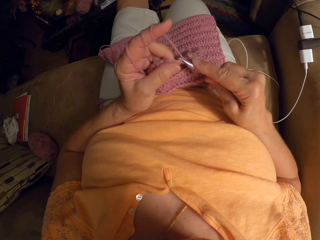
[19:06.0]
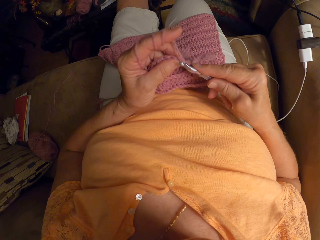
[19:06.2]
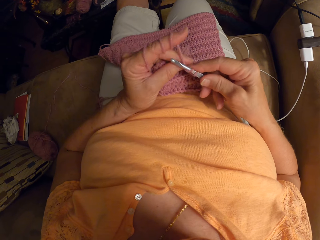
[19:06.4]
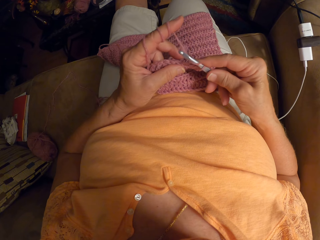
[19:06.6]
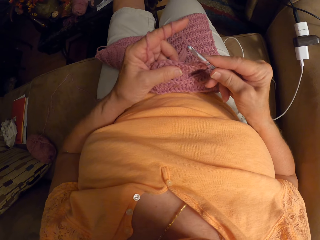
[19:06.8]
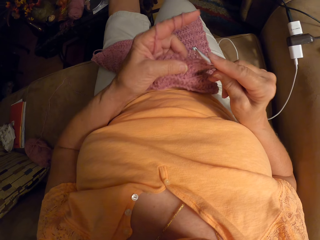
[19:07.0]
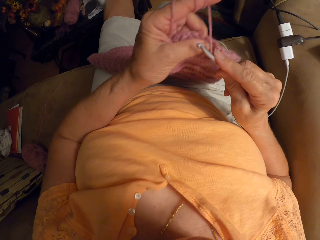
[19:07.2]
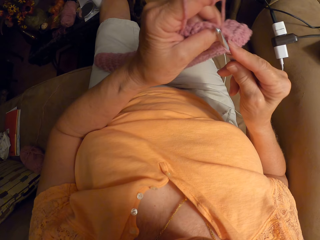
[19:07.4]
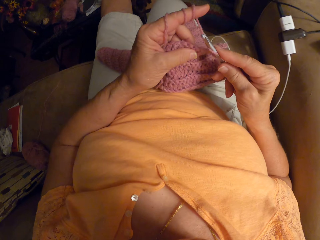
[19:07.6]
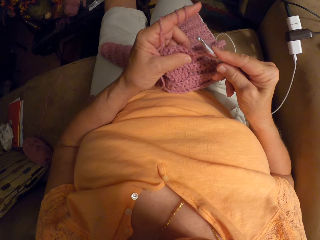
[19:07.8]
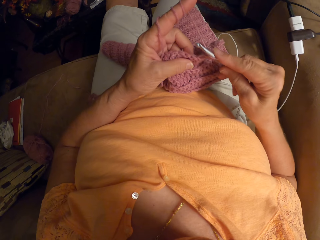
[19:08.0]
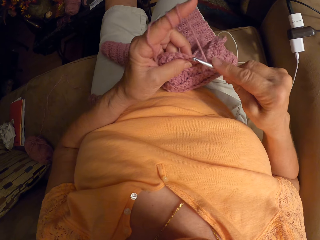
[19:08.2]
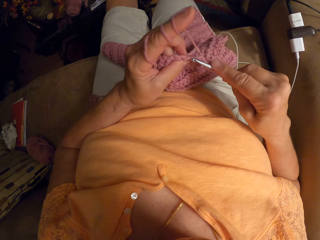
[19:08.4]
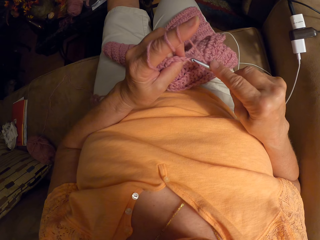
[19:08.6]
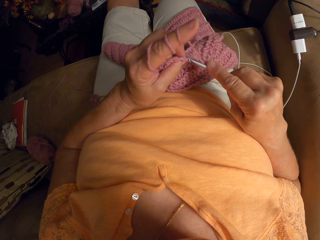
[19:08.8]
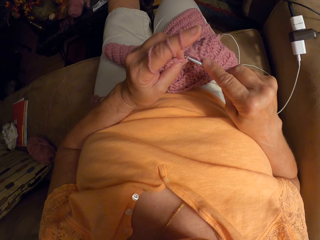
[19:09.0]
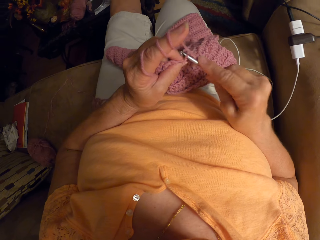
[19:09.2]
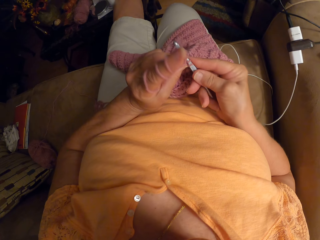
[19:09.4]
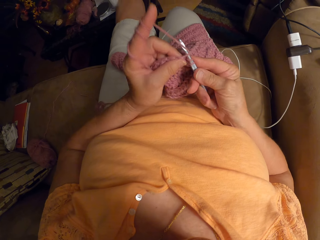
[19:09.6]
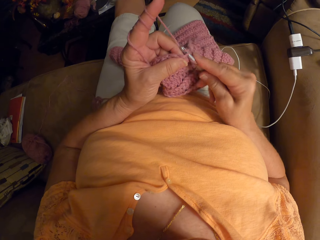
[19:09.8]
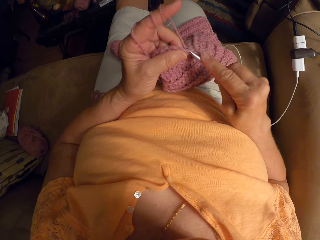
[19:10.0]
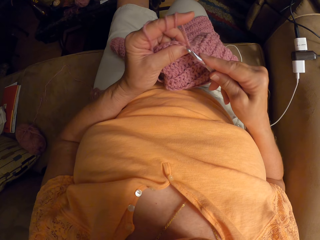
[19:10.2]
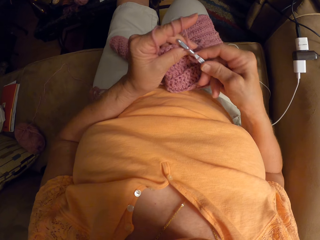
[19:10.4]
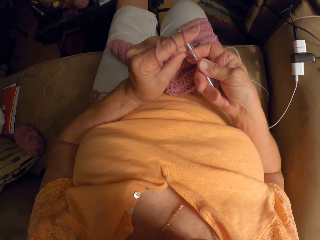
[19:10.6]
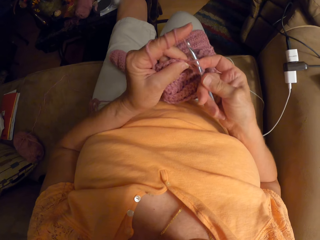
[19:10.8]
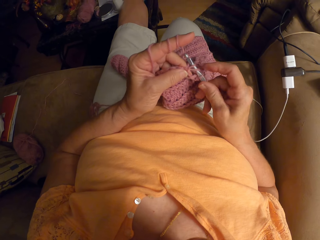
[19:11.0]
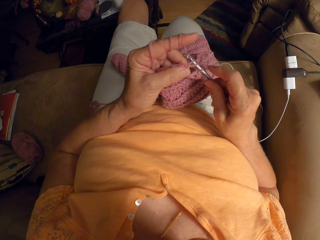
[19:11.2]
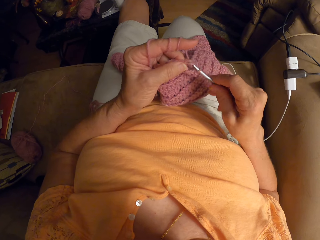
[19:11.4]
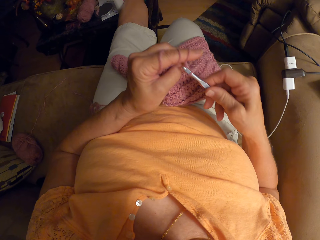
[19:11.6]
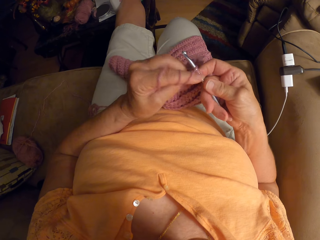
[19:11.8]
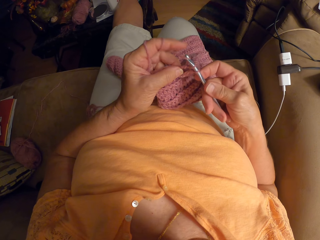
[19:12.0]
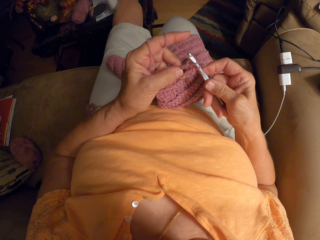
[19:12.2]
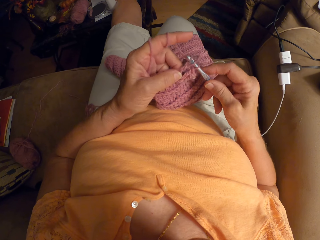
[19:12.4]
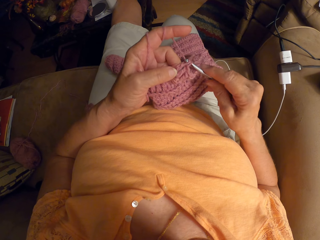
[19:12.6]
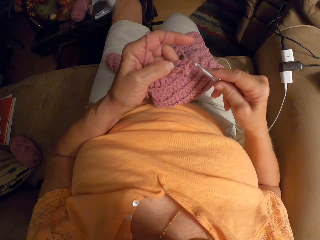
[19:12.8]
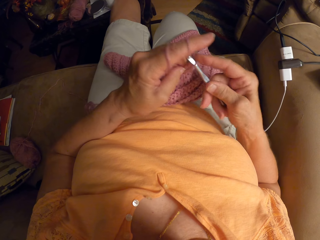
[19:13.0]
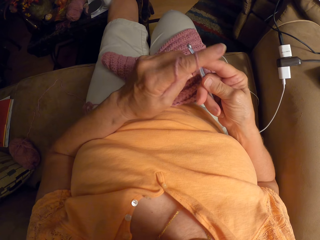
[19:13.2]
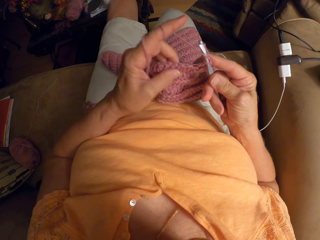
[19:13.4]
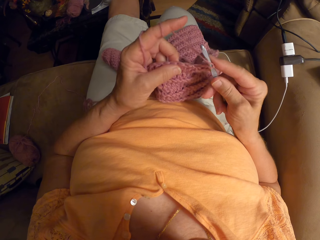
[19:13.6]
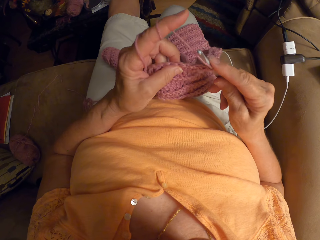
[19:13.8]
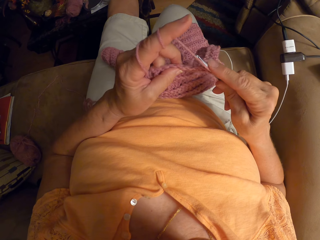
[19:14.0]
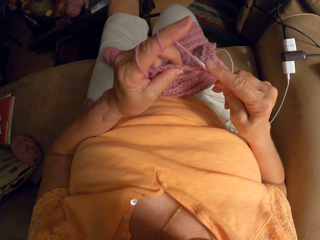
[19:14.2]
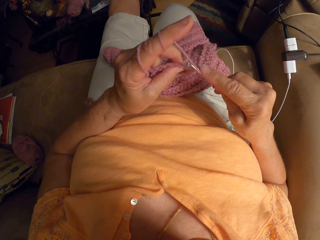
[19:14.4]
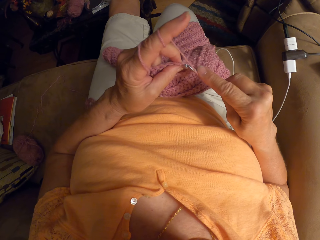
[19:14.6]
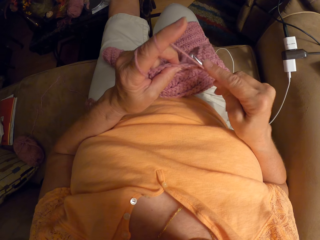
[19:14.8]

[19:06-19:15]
The camera wearer straightens the fabric. They knit the fabric with the hooked needle.

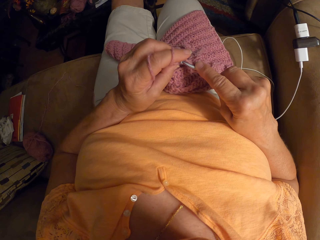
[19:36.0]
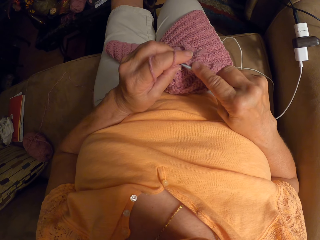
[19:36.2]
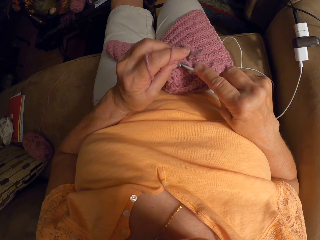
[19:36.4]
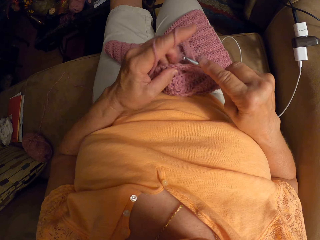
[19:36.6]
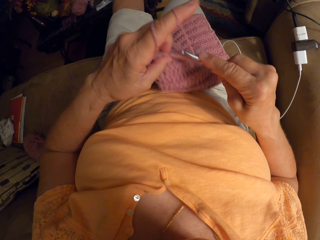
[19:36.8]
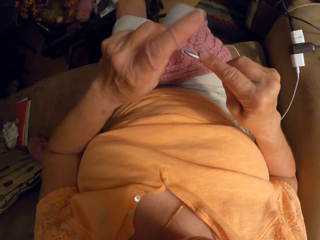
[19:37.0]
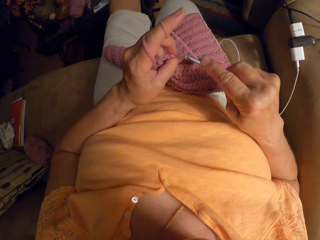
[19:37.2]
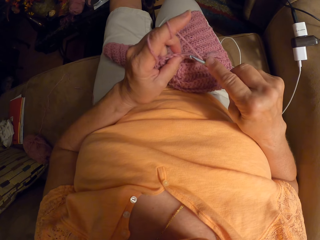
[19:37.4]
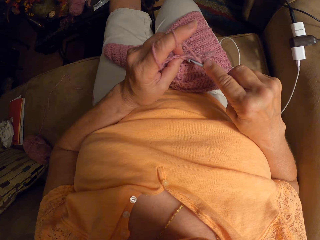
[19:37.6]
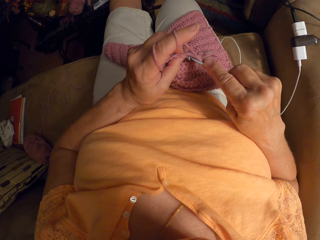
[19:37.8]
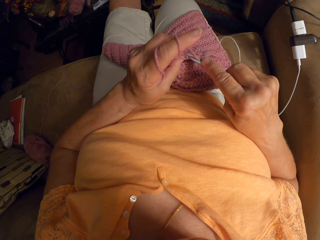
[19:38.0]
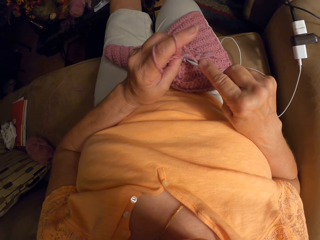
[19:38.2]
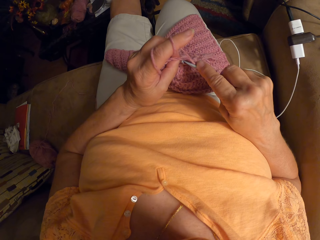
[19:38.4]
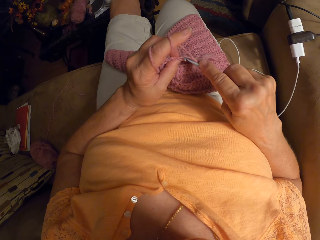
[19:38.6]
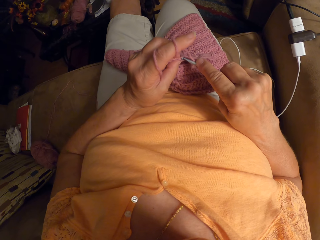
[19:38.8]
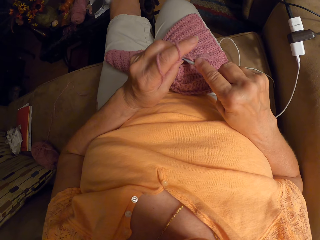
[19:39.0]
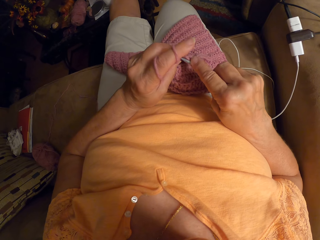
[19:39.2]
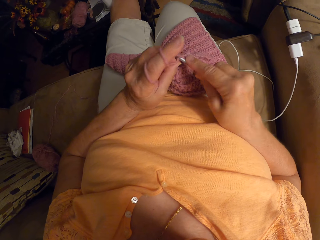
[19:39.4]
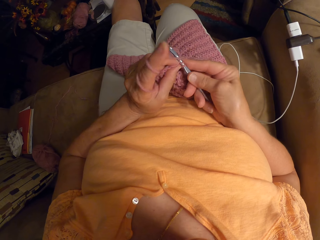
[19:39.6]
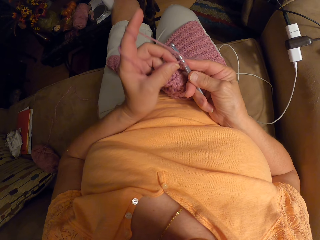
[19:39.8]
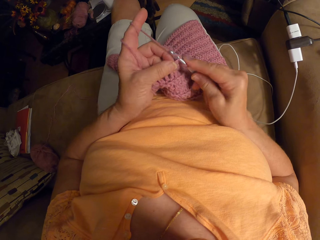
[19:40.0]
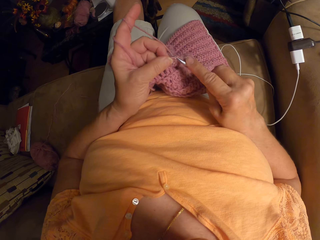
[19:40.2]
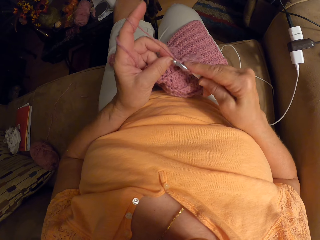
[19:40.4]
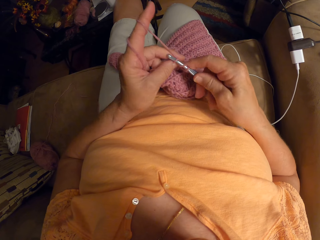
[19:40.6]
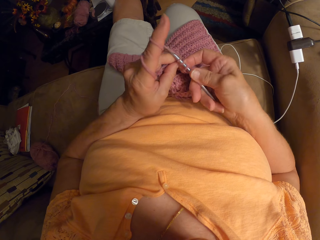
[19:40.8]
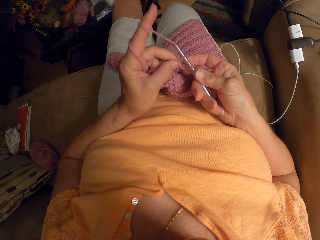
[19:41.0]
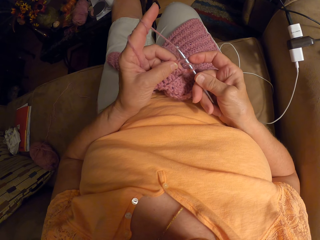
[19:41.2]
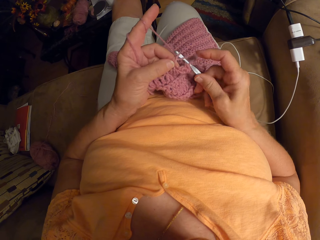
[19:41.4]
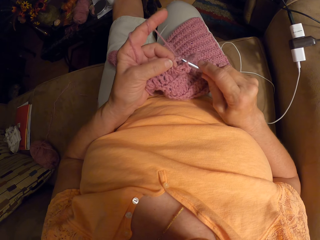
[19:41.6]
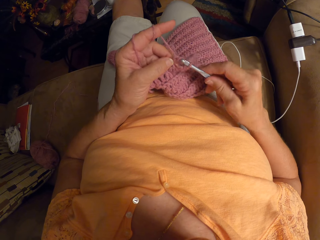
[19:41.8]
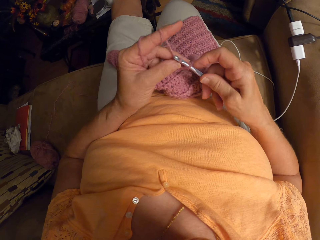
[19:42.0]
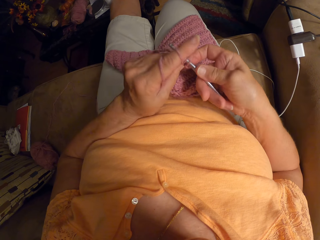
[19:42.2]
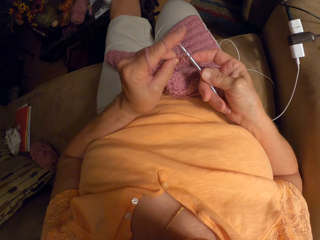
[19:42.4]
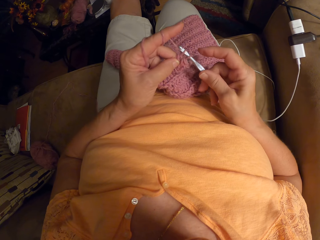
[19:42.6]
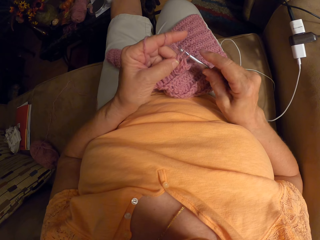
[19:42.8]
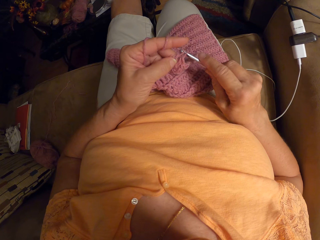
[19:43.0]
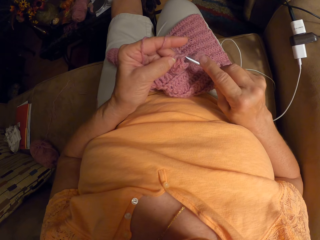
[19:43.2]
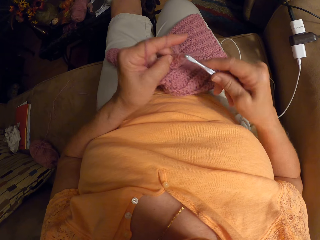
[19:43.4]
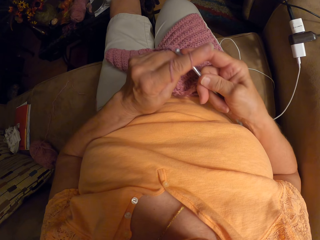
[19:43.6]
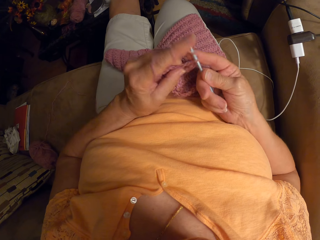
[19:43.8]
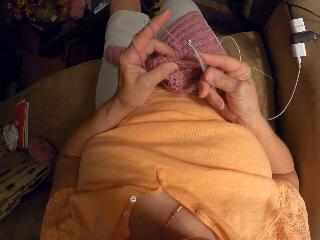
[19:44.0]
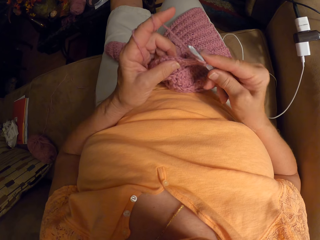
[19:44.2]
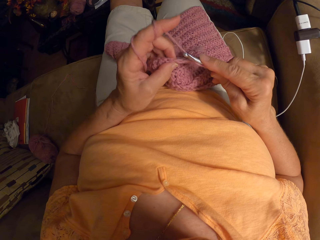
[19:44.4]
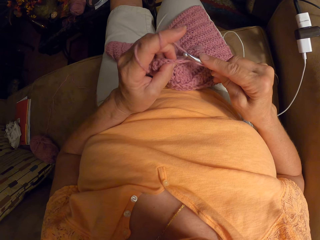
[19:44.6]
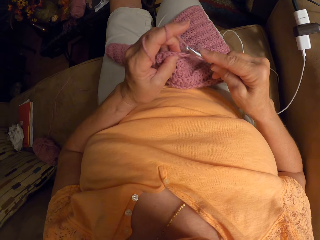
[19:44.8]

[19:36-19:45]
The camera wearer straightens the fabric. They knit the fabric with the hooked needle.
